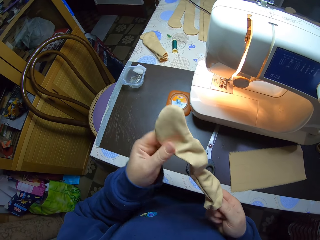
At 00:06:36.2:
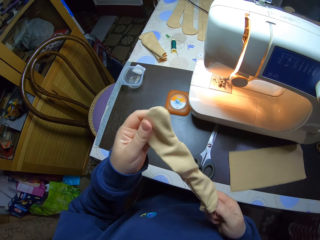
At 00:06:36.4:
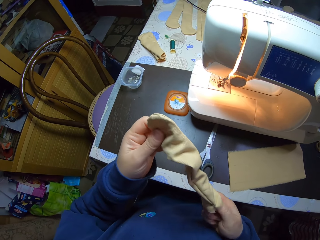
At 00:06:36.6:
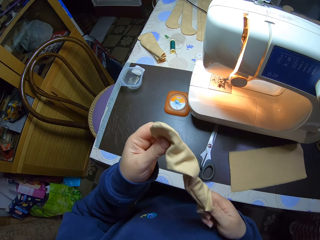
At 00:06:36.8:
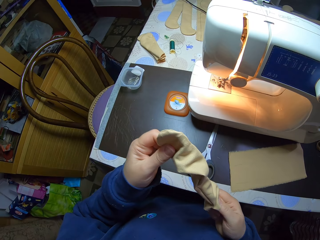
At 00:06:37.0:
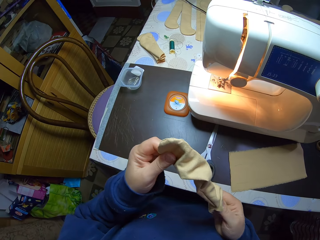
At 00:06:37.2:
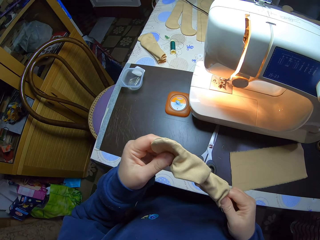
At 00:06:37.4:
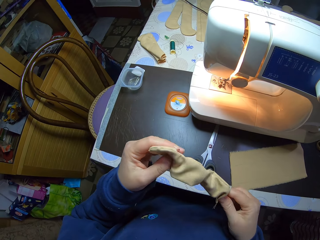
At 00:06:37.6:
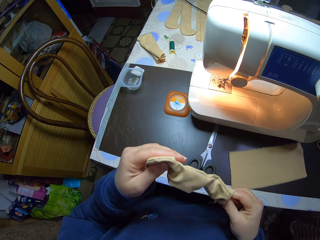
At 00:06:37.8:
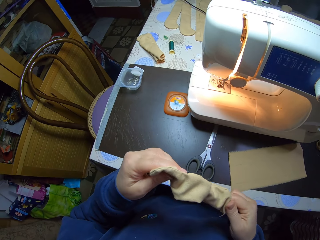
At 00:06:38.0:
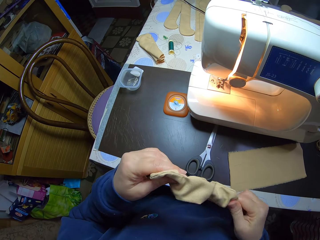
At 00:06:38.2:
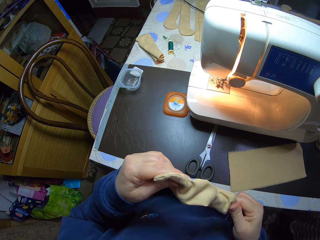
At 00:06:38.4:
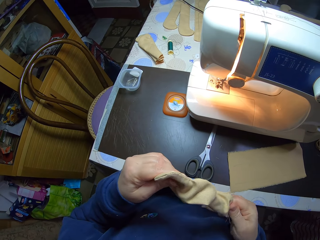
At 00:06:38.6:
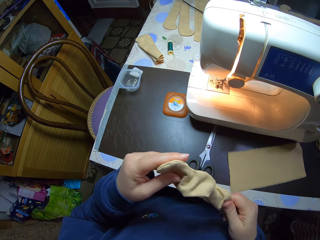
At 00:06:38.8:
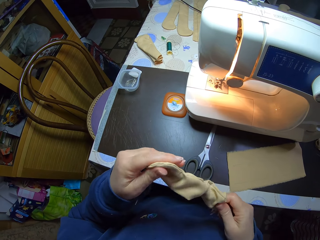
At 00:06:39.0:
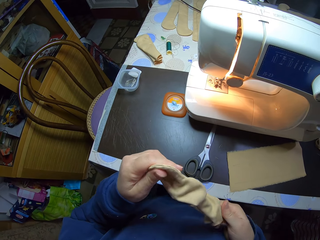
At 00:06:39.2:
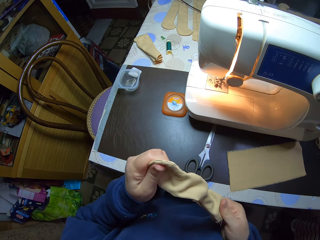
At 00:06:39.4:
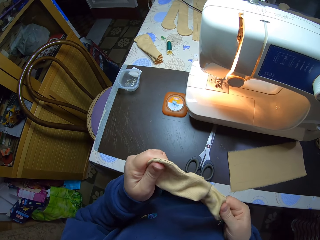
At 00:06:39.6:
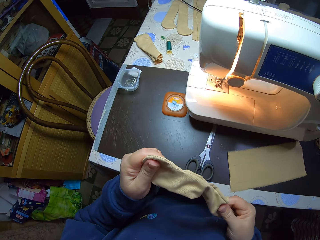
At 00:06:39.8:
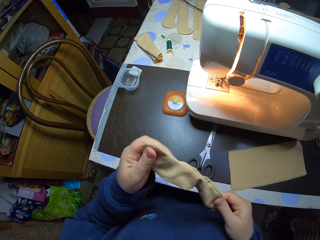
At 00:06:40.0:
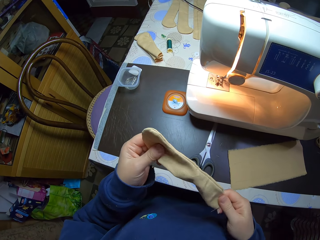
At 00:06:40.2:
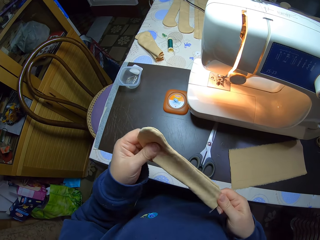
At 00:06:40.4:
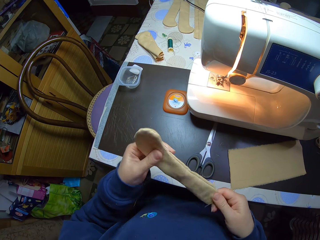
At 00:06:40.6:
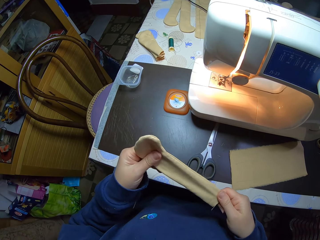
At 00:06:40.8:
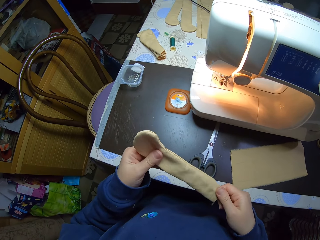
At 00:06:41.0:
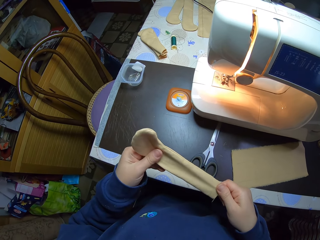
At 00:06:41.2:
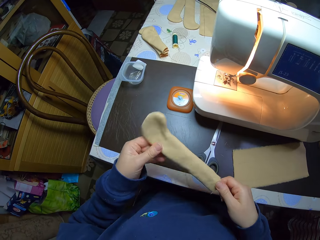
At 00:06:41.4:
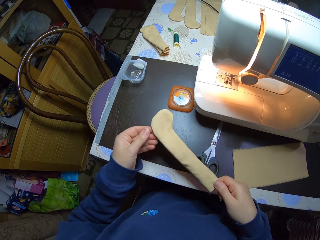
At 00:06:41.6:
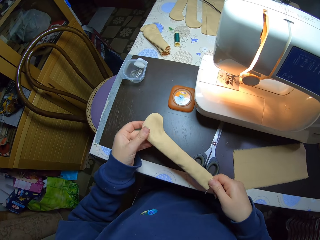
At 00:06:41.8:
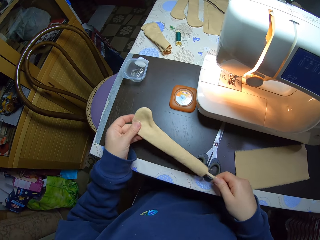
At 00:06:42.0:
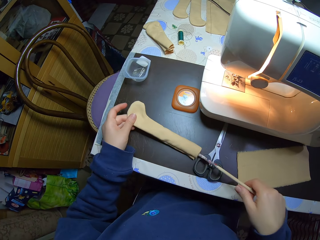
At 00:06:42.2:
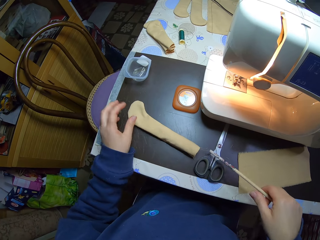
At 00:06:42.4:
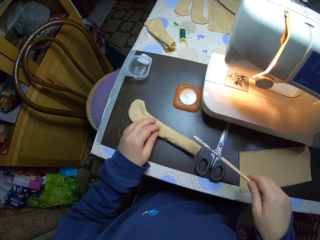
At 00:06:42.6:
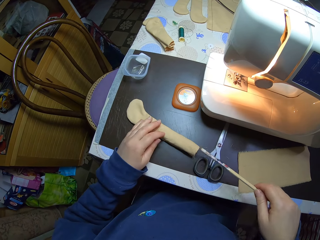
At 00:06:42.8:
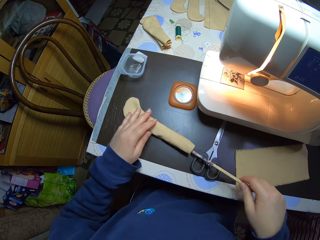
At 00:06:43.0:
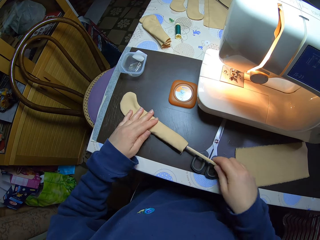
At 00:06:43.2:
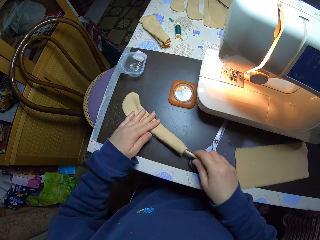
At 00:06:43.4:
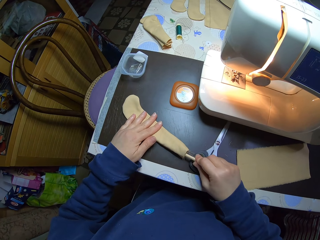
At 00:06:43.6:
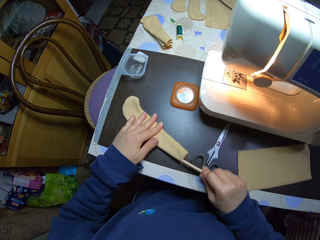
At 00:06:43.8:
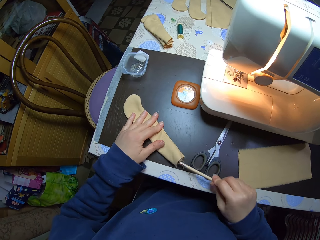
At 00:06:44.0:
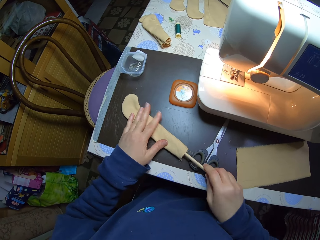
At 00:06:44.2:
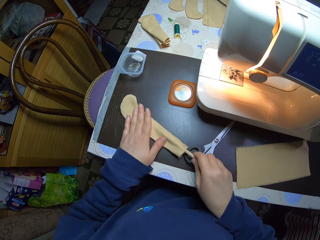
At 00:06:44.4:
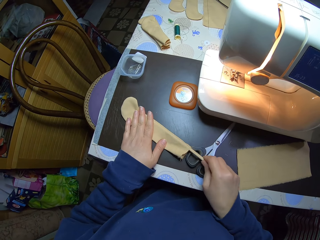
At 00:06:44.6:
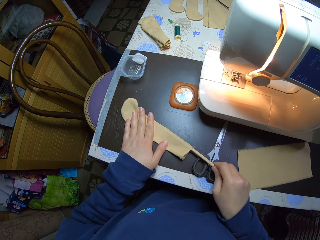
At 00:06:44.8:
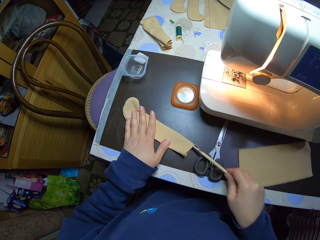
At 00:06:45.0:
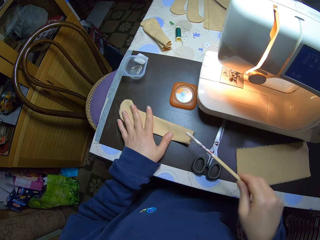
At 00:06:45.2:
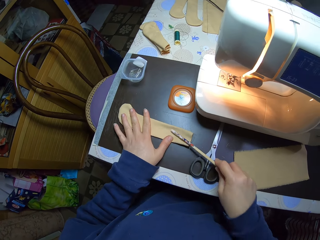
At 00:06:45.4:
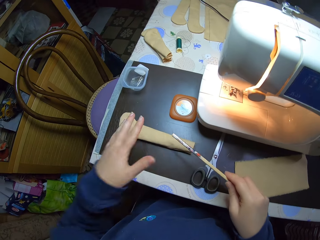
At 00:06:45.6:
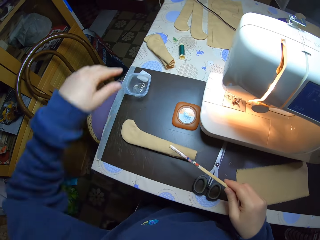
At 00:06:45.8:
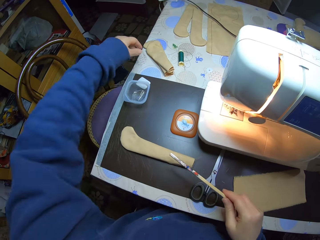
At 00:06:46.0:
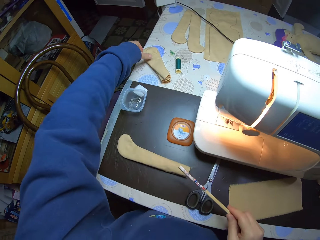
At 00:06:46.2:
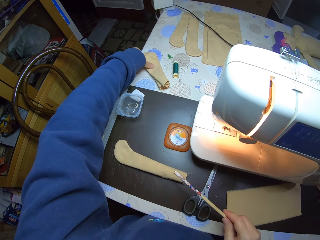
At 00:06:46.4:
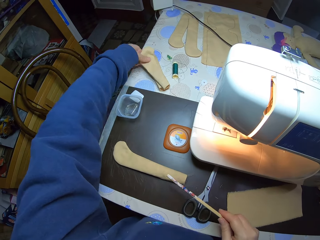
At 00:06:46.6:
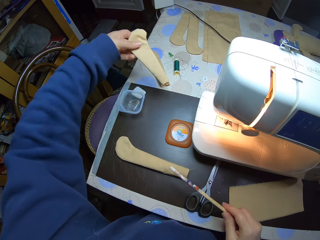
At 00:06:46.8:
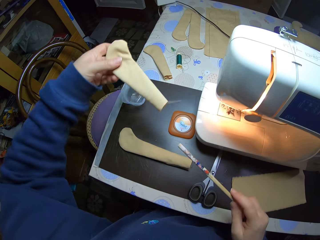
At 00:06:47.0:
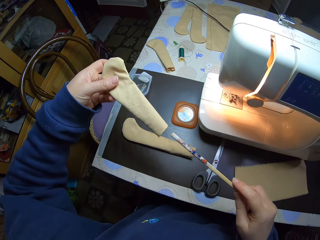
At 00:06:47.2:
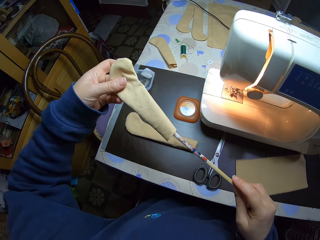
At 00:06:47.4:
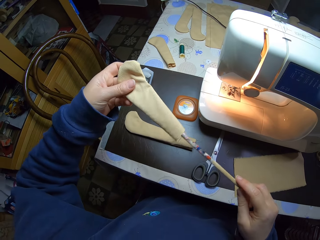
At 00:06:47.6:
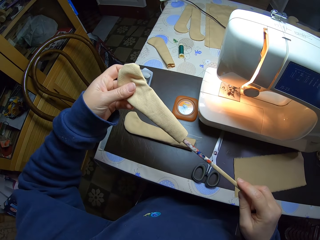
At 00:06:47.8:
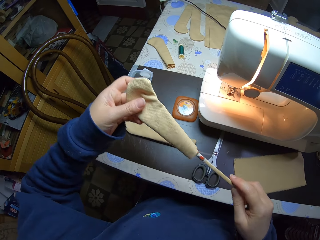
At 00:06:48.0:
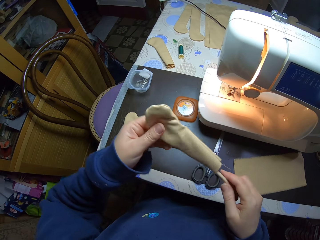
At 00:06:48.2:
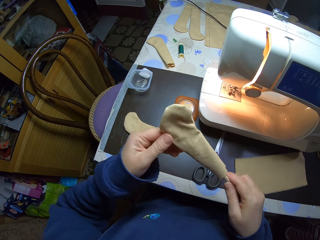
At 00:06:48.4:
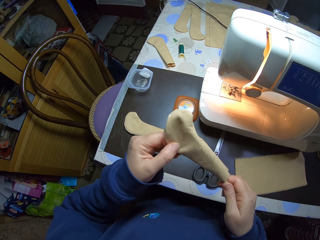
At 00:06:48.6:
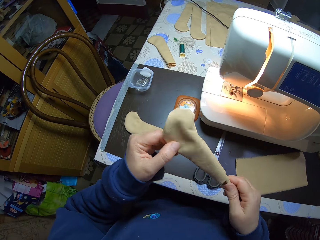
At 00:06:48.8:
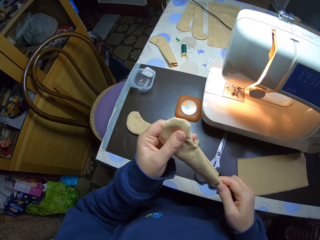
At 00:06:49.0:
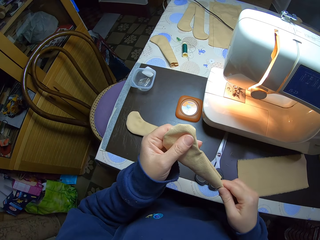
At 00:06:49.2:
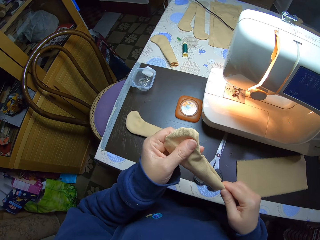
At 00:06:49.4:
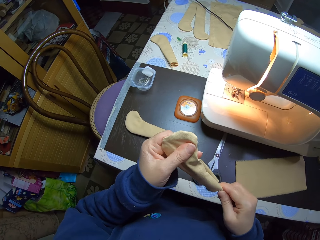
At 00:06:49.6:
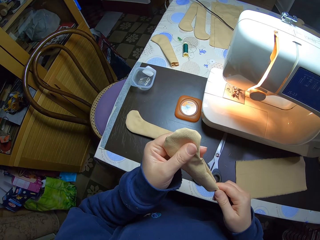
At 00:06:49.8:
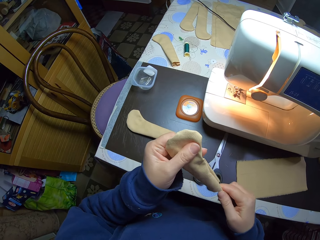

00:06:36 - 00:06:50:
The camera wearer drops the material on the table with her left hand. She straightens the pencil bag with the stick. She holds the material on the table with her left hand and turns the material on the table with the pencil in her right hand. She picks up the material from the table with her left hand. She turns the material with the pencil in her right hand. She straightens the pencil bag with the stick.

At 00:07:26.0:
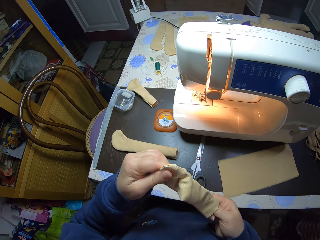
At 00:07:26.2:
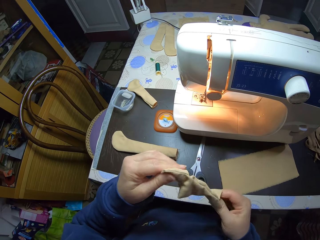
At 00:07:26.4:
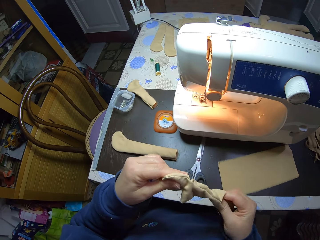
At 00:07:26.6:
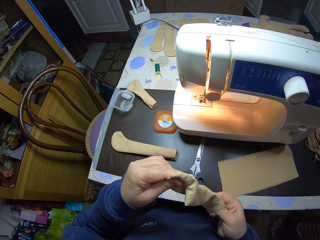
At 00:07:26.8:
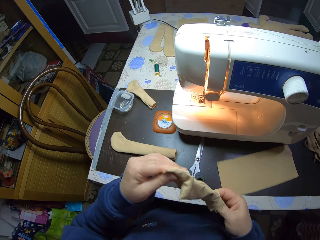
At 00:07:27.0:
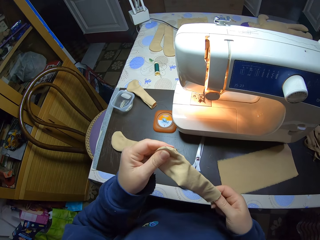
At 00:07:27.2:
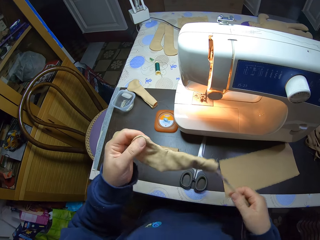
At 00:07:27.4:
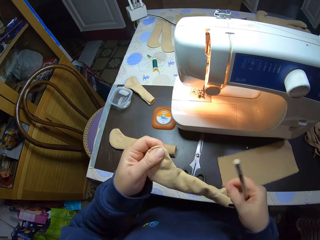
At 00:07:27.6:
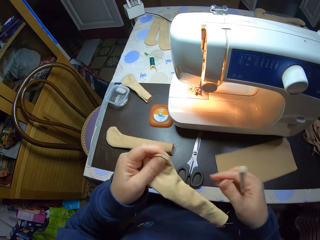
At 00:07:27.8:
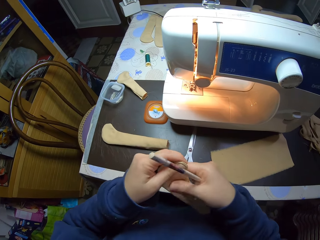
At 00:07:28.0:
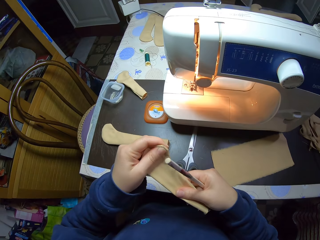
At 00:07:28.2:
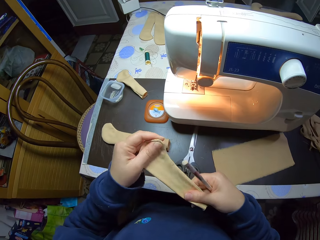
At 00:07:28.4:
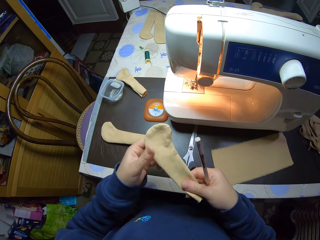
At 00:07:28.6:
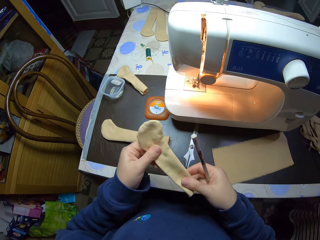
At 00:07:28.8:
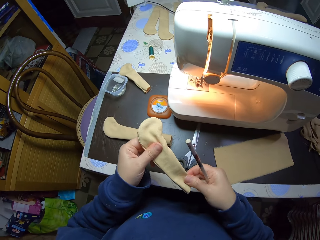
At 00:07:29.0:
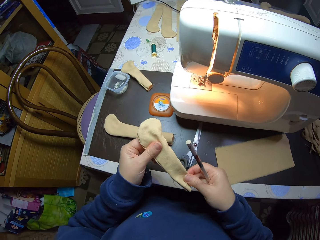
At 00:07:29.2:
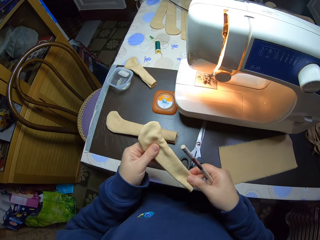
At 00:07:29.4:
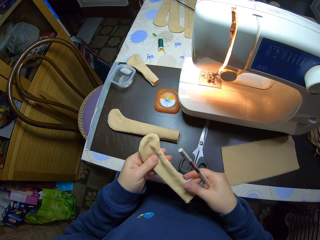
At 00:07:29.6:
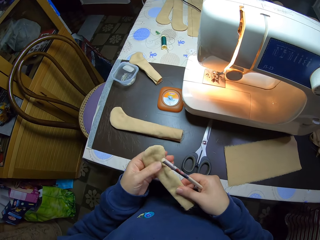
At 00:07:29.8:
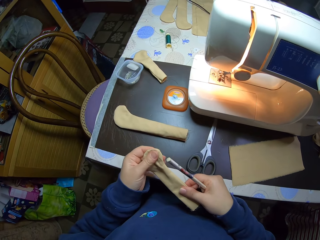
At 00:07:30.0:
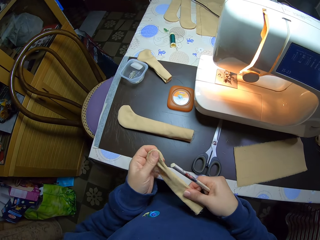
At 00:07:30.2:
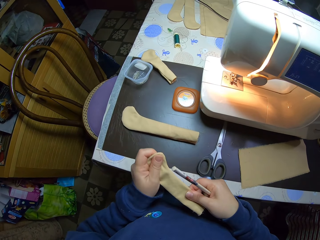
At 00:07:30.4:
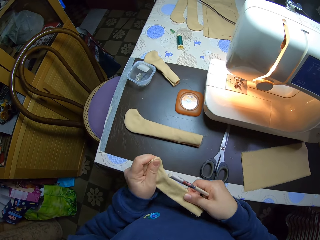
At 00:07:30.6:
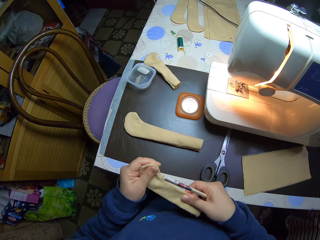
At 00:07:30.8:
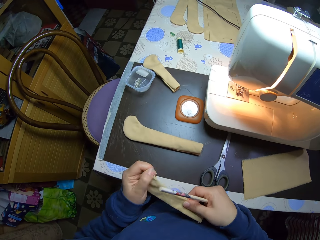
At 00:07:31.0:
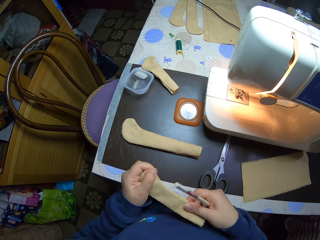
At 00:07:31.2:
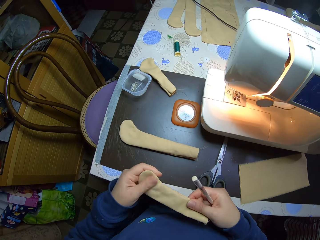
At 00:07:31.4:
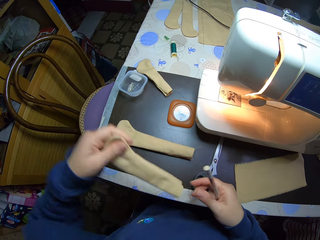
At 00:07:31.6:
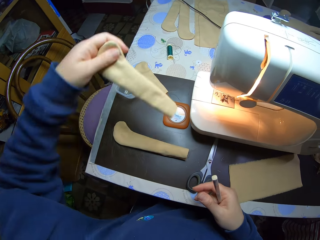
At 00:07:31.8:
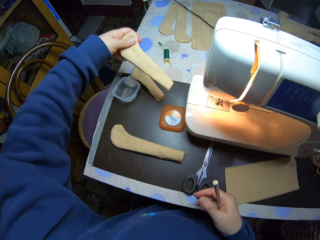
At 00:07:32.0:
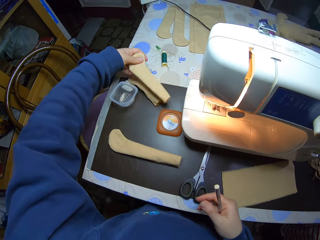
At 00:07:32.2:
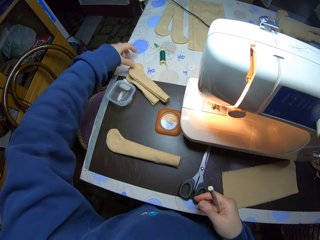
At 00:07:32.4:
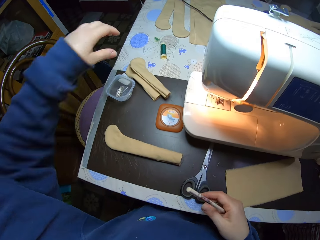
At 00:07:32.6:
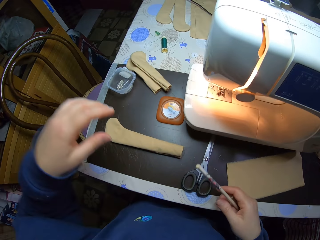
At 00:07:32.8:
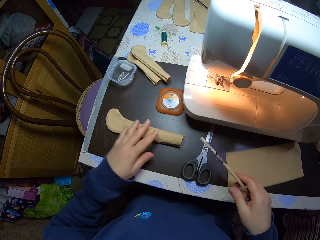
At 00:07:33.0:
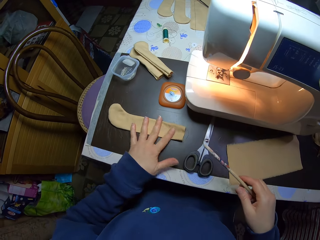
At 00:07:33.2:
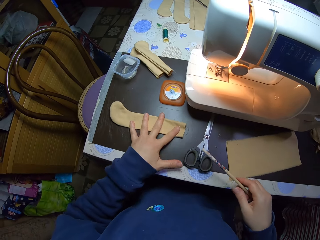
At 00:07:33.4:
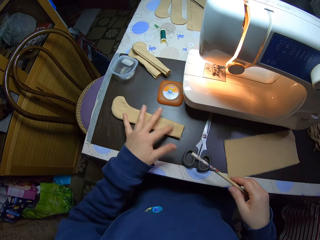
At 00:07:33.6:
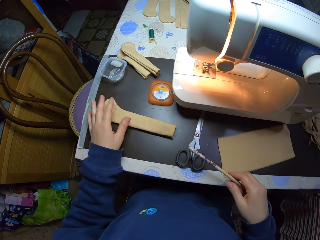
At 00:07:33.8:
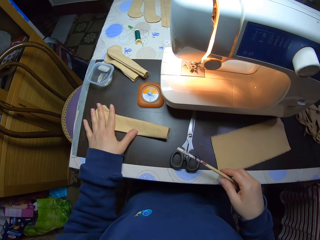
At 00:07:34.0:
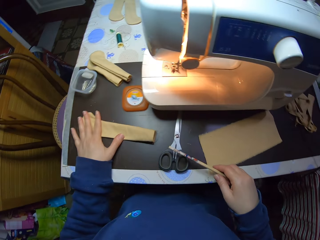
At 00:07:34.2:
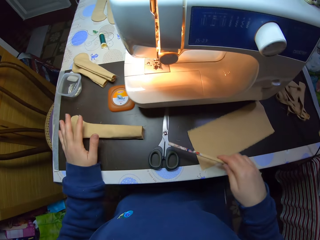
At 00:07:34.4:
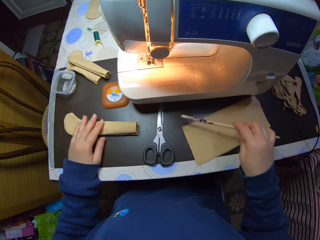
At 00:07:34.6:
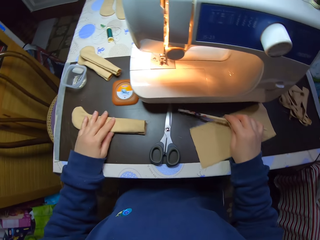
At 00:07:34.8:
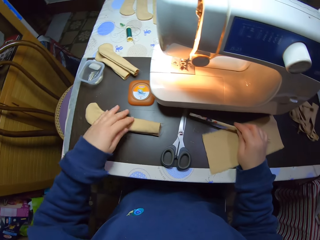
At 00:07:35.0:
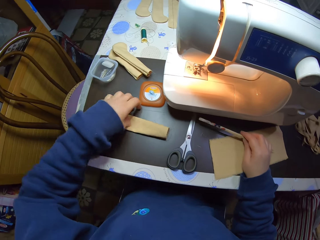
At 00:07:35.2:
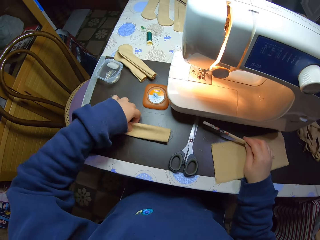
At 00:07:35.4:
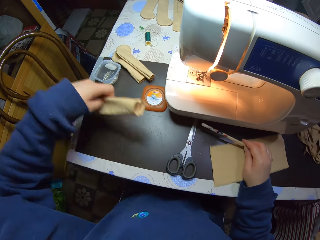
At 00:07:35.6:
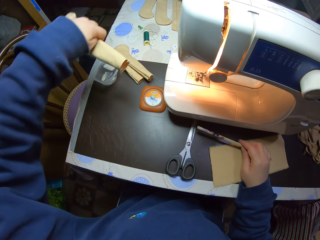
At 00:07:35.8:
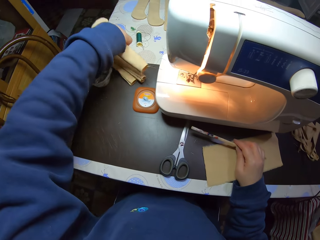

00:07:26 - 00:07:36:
The camera wearer holds the material with both hands. She straightens the pencil bag. She drops the material on the table with her left hand. She holds the material on the table with her left hand. She touches the pencil bag. She picks up the material from the table with her left hand.
